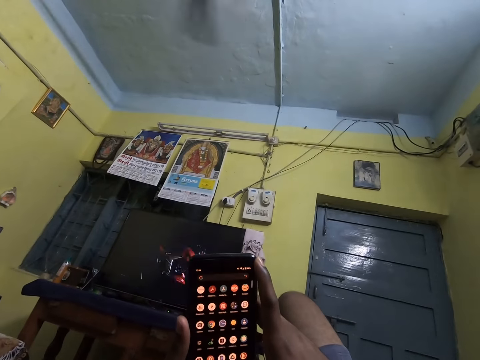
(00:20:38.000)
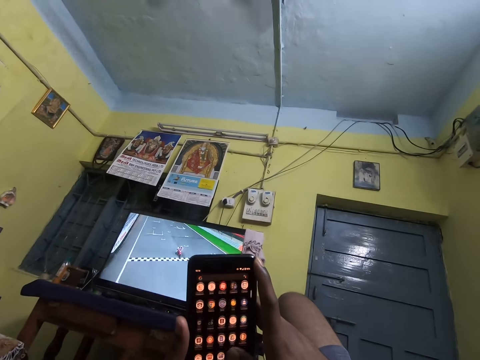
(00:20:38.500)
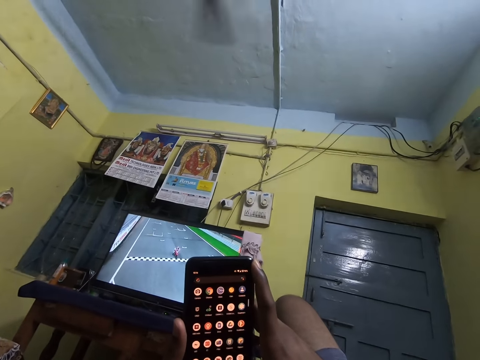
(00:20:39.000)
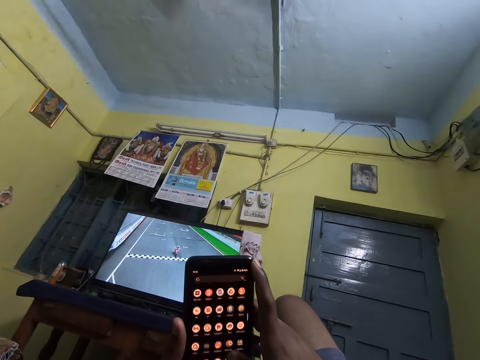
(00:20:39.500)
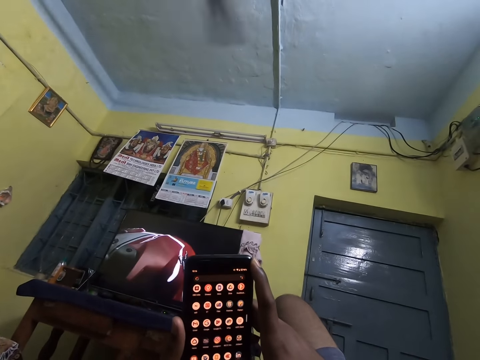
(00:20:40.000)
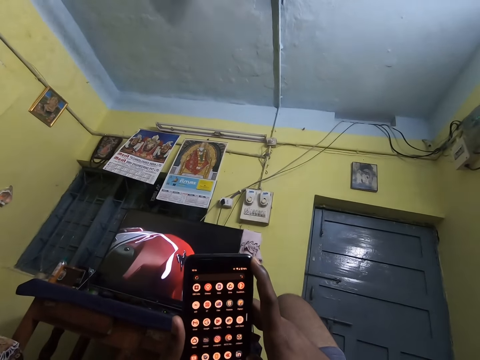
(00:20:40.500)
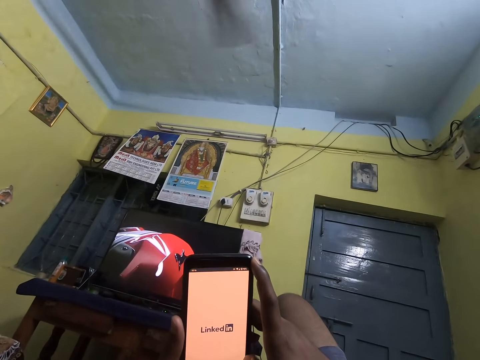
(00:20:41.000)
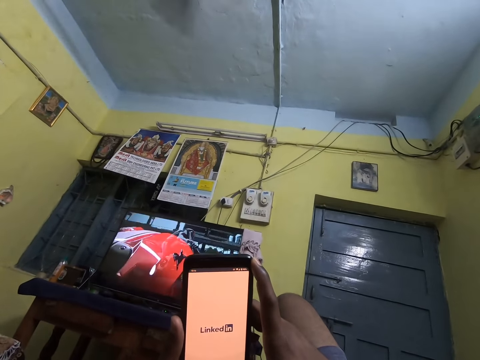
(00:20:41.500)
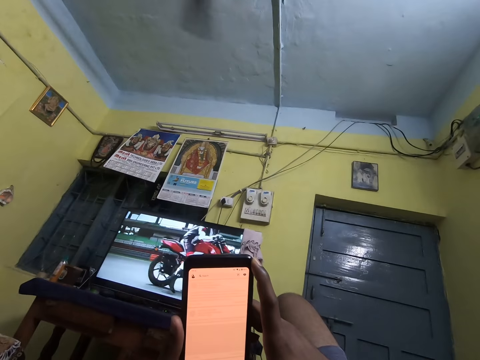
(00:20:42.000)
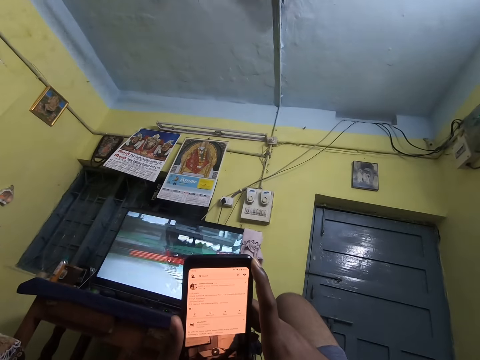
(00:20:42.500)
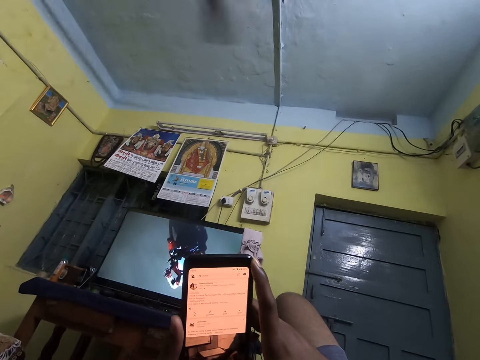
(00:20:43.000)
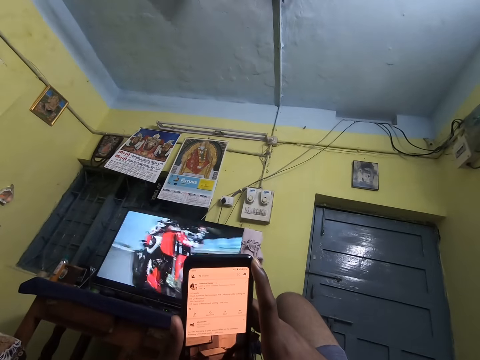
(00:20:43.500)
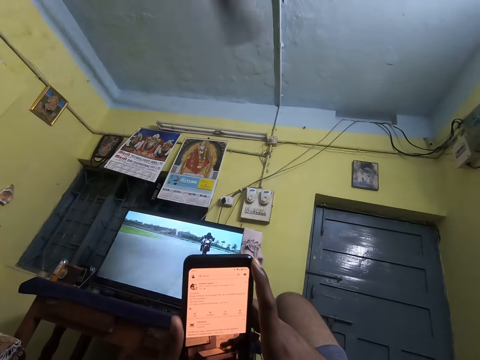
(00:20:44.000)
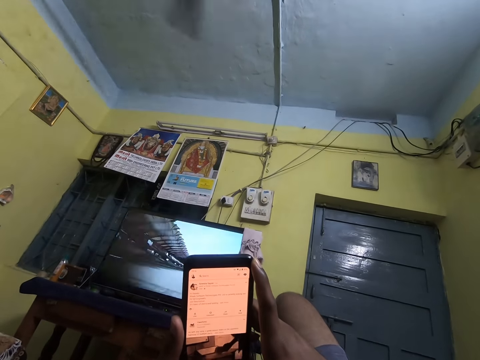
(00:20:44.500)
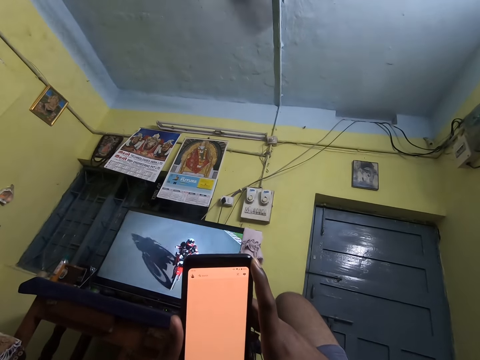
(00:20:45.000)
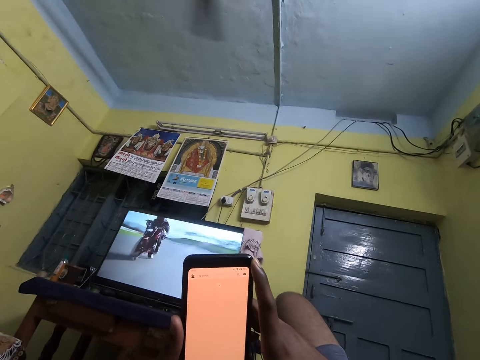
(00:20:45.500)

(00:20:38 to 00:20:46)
The camera wearer uses his phone.

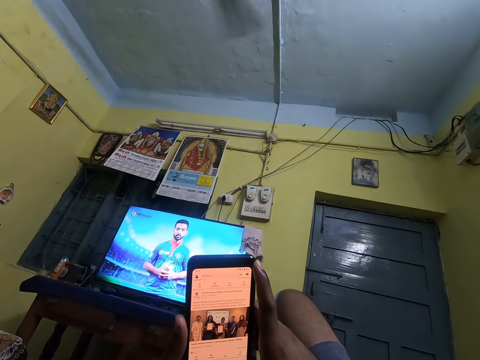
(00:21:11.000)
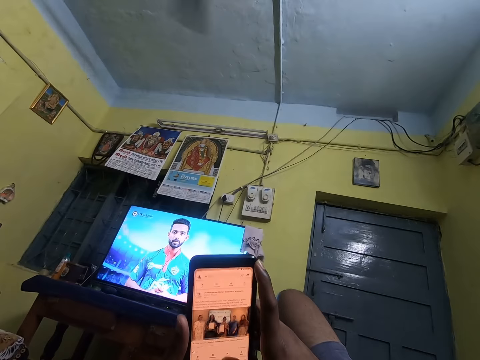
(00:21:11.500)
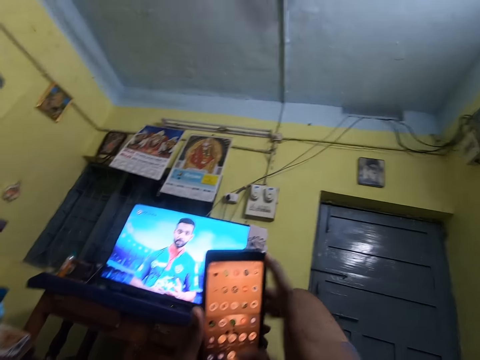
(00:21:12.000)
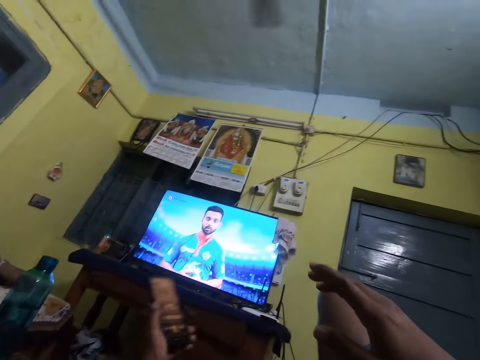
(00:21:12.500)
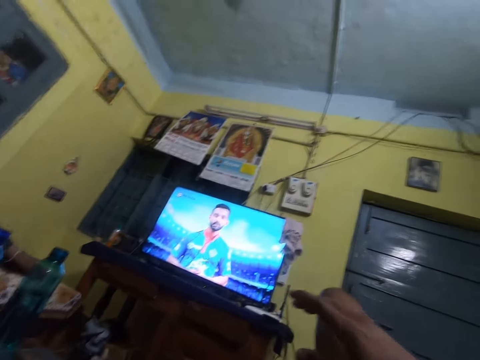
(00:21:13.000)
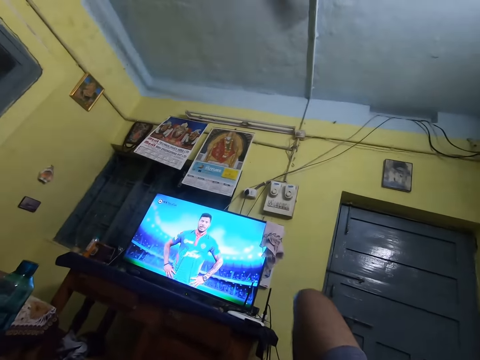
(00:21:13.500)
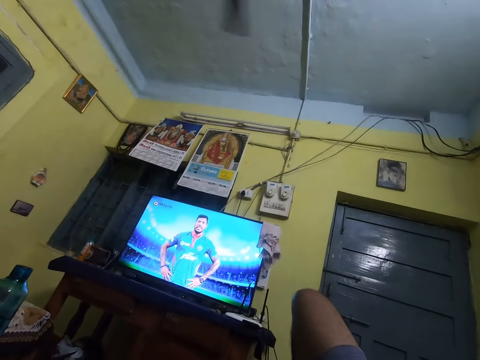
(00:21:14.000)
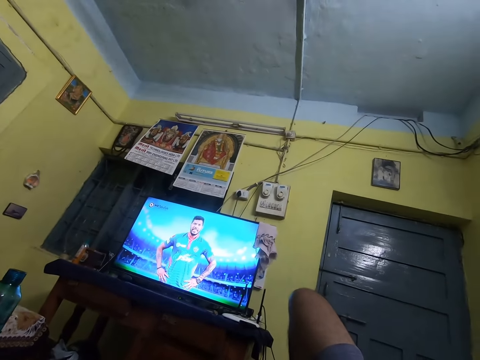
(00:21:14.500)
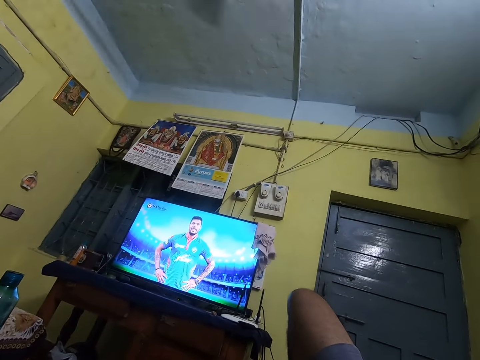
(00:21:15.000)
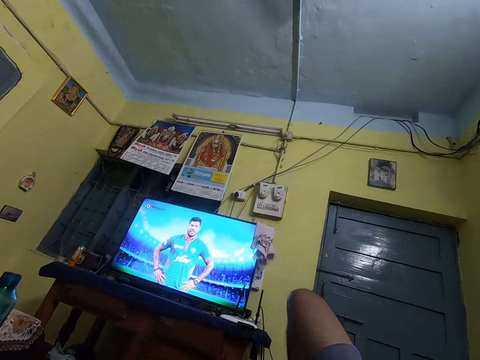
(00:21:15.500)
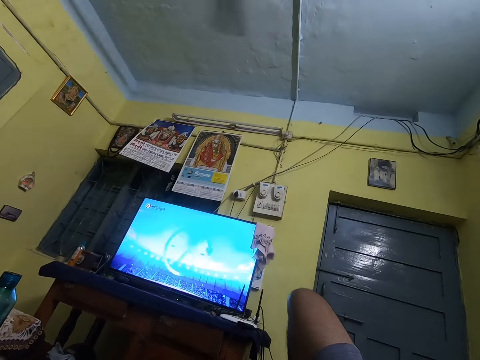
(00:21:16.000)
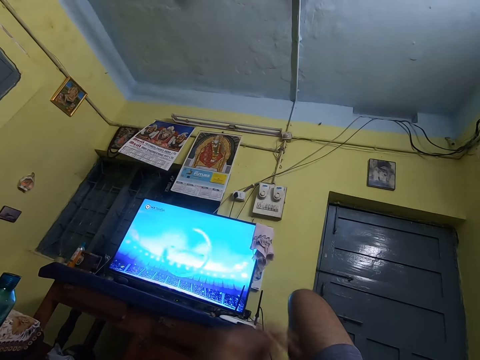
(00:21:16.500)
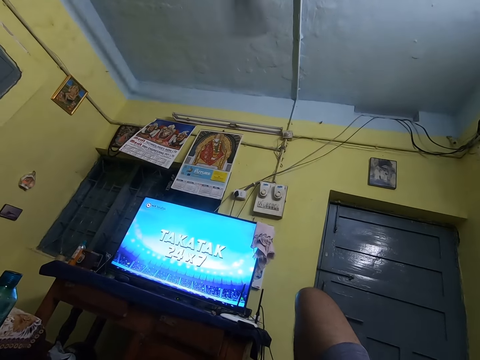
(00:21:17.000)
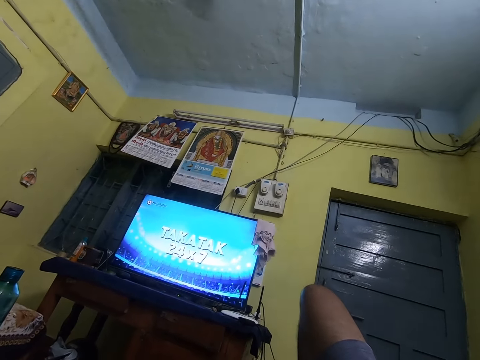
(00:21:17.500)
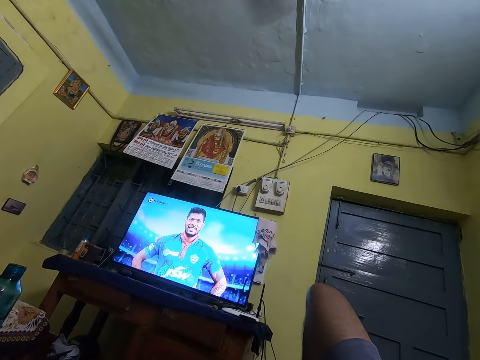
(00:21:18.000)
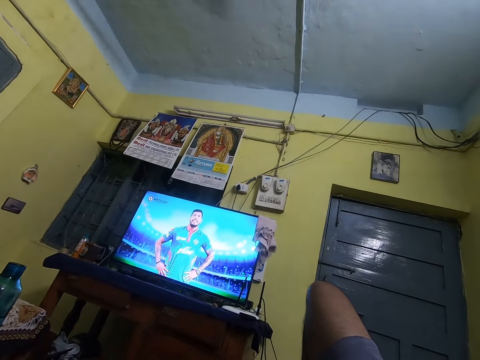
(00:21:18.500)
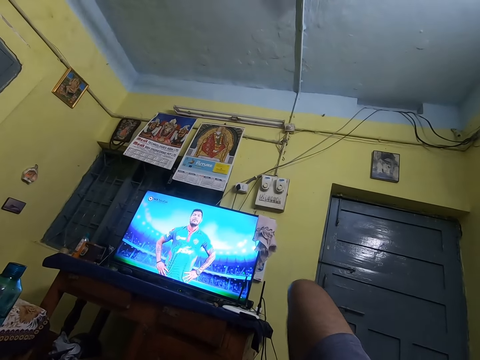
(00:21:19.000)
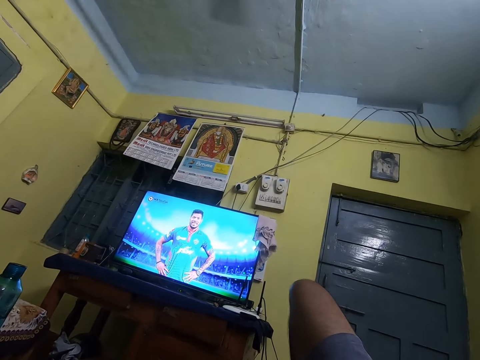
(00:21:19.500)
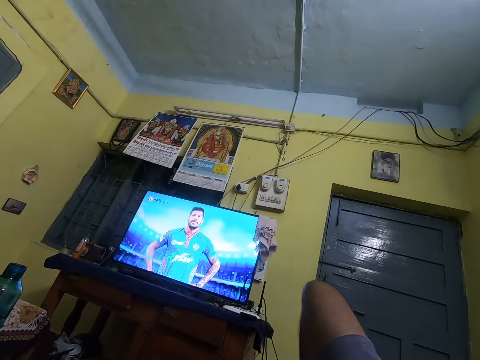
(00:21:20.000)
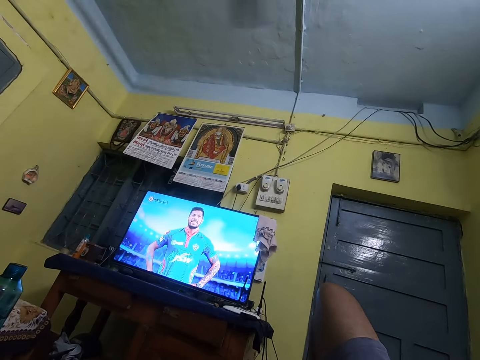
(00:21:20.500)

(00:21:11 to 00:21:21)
The camera wearer puts the phone on the table. They watch the television.

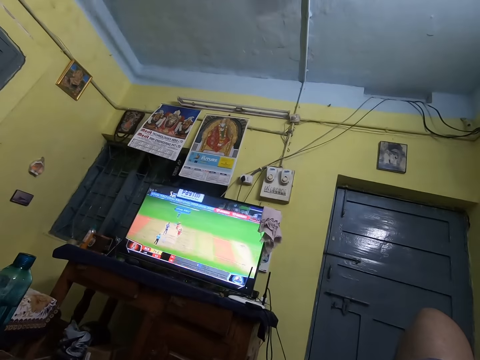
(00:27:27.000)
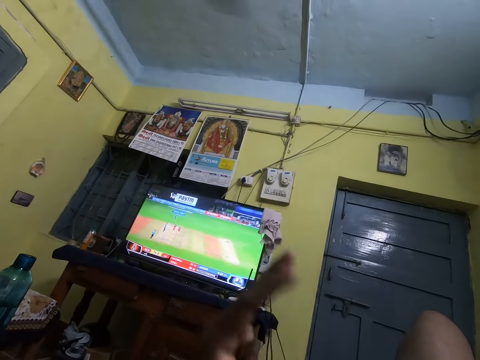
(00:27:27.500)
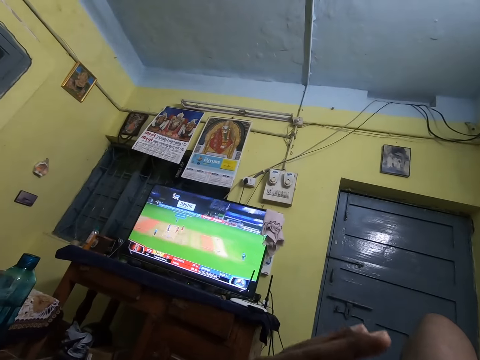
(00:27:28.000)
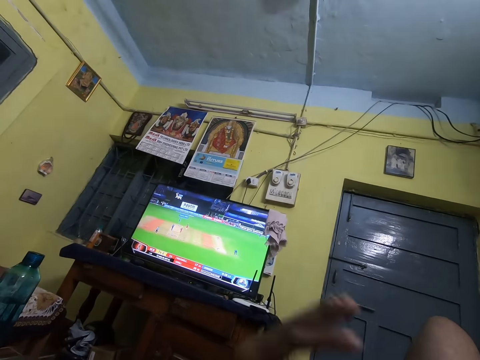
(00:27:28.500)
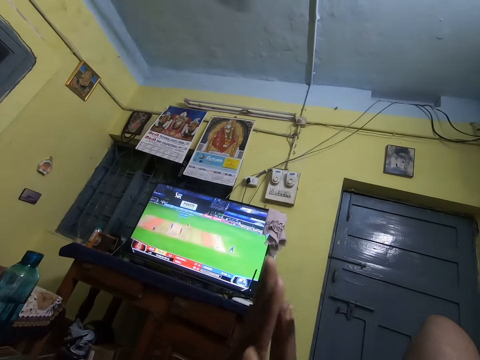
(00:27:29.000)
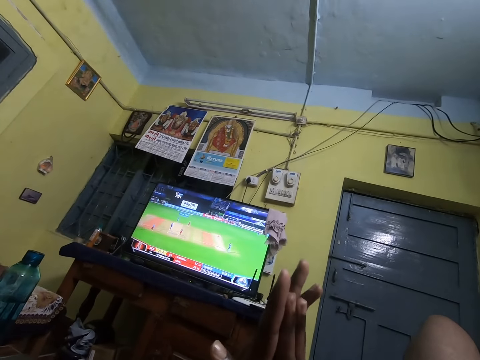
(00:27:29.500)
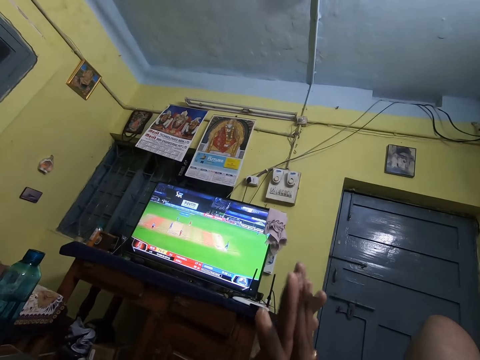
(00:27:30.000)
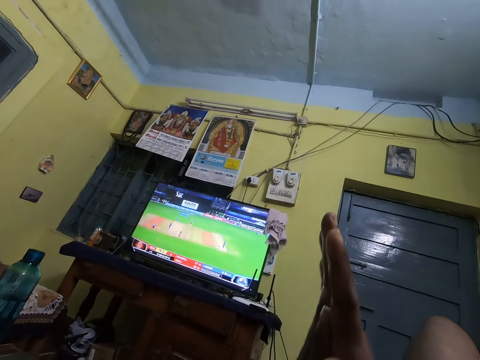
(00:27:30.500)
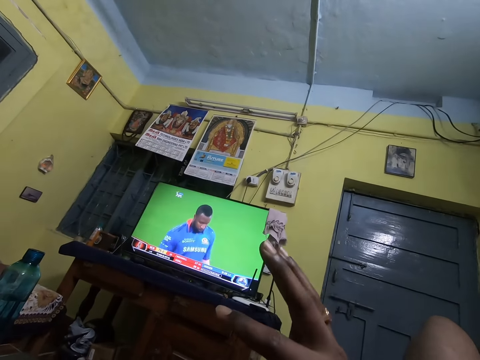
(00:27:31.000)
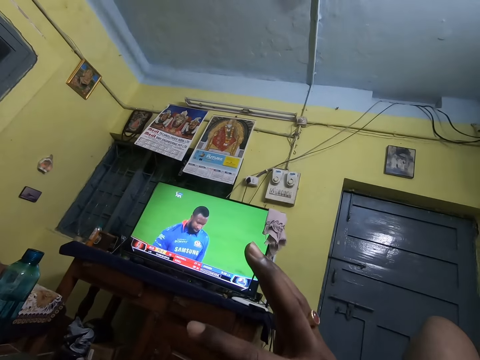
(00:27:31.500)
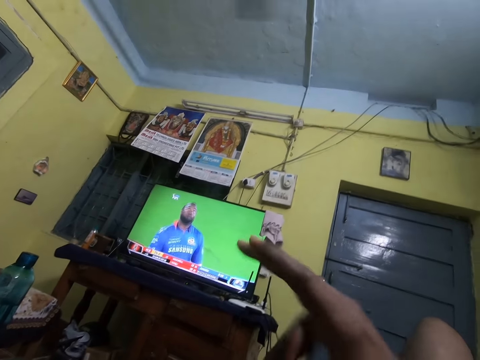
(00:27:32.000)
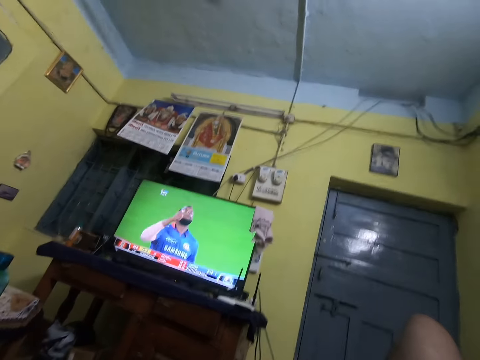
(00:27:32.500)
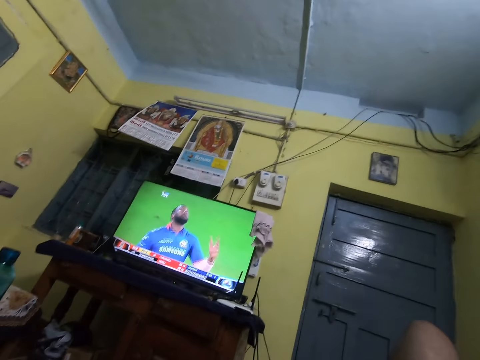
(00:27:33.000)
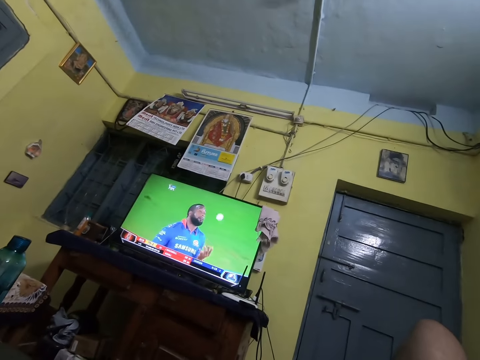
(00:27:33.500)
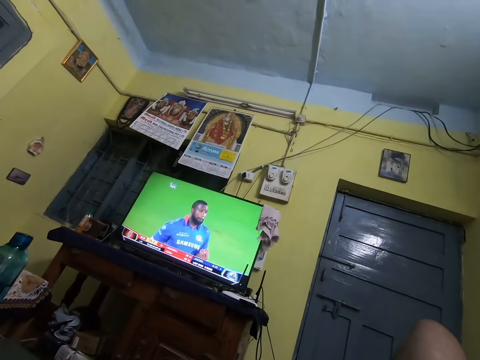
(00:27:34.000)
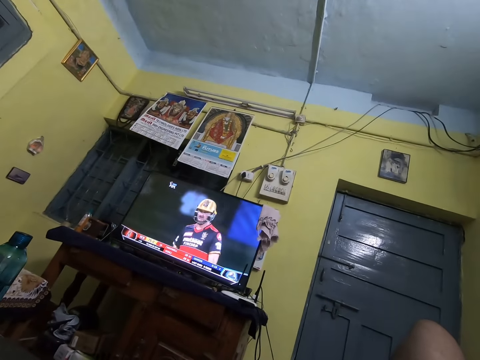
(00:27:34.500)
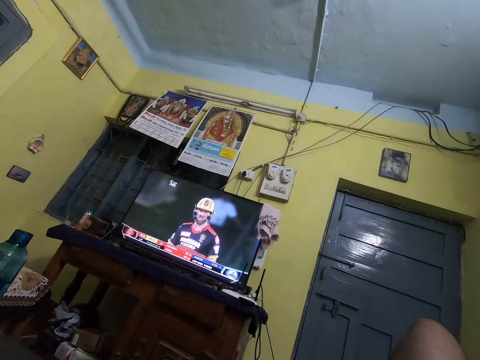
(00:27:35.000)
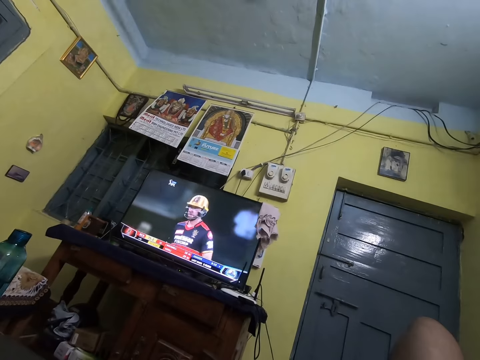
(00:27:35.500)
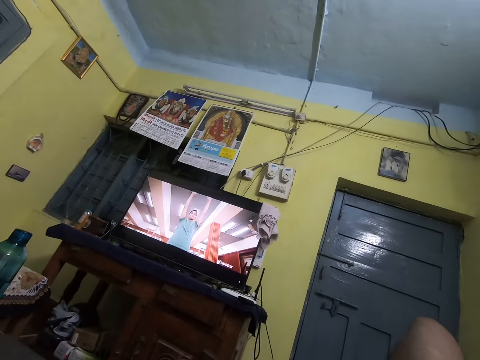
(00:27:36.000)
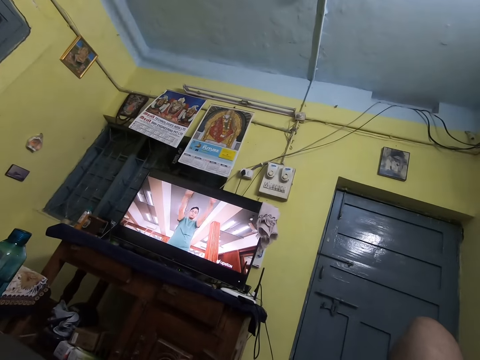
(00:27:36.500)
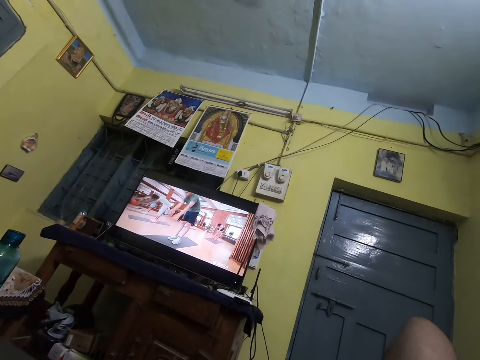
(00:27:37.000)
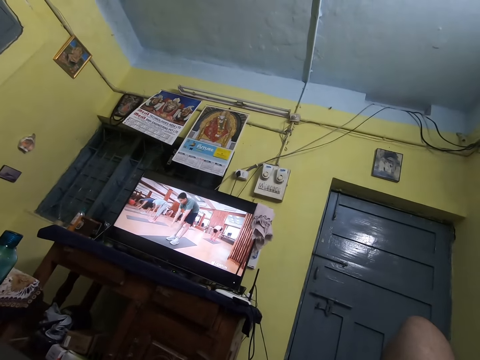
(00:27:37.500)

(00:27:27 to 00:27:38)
The camera wearer rubs his hands together. He lifts his hands. He watches football on the television.
